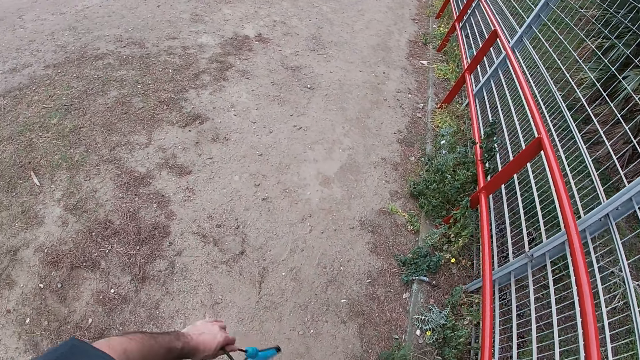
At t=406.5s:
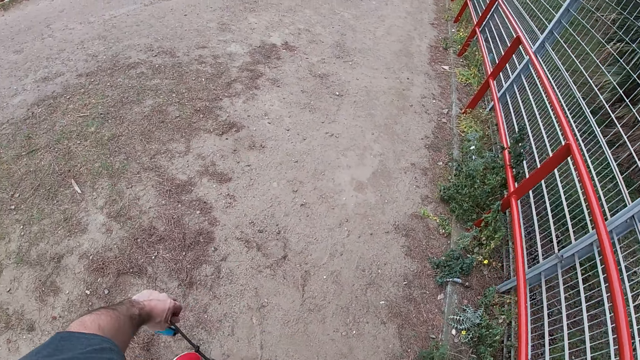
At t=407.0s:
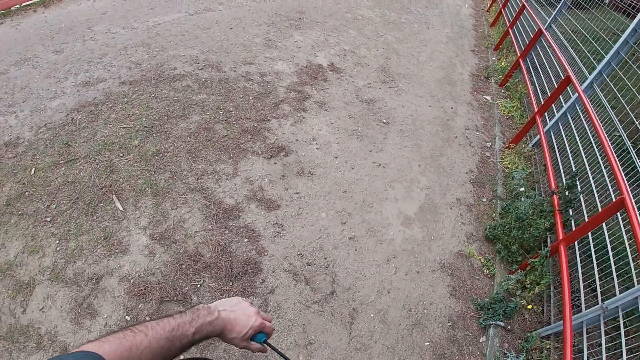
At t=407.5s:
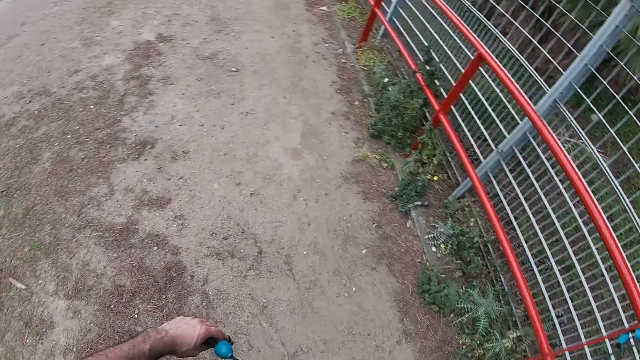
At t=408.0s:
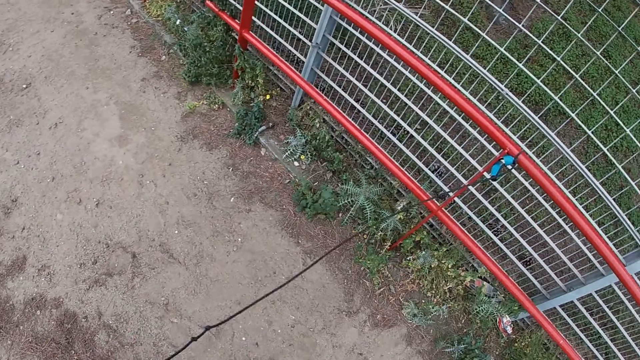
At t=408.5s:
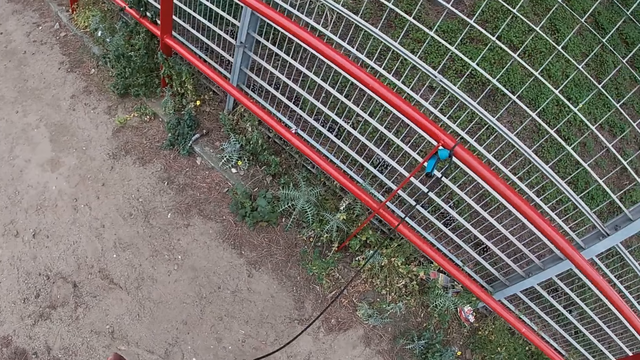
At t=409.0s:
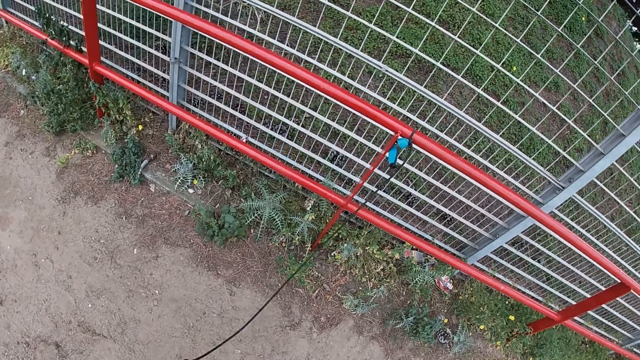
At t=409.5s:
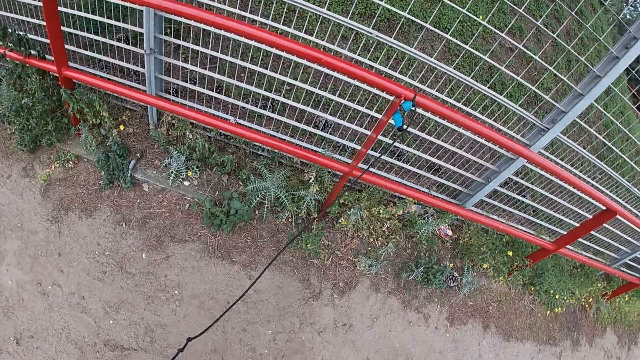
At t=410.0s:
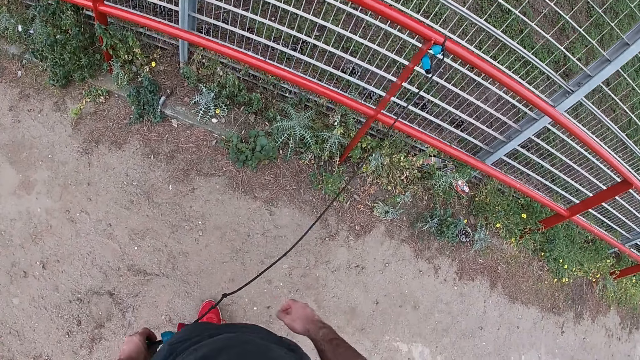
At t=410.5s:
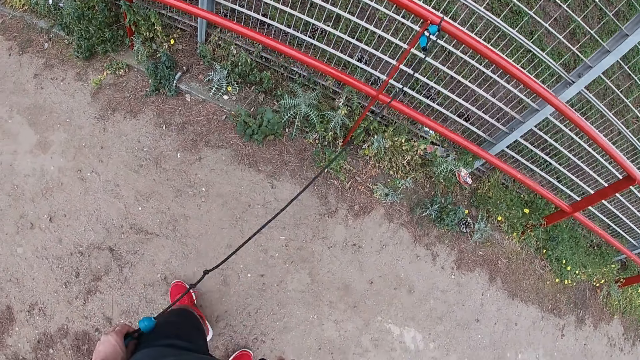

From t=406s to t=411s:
The camera wearer holds the resistance band with his left hand.

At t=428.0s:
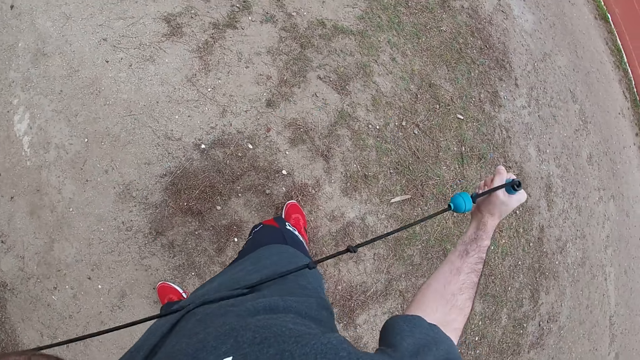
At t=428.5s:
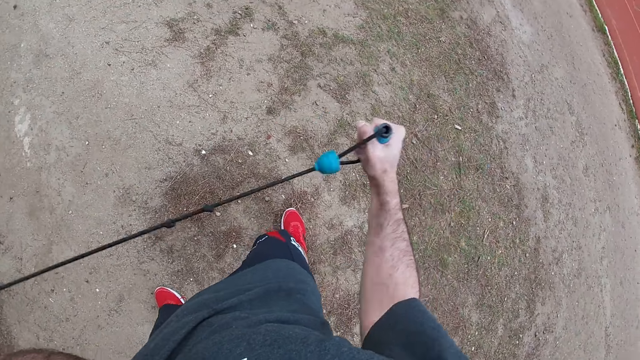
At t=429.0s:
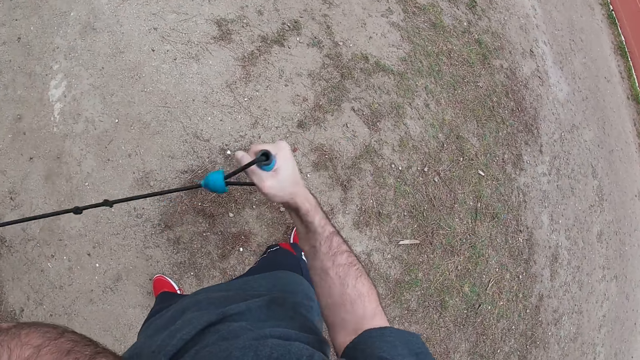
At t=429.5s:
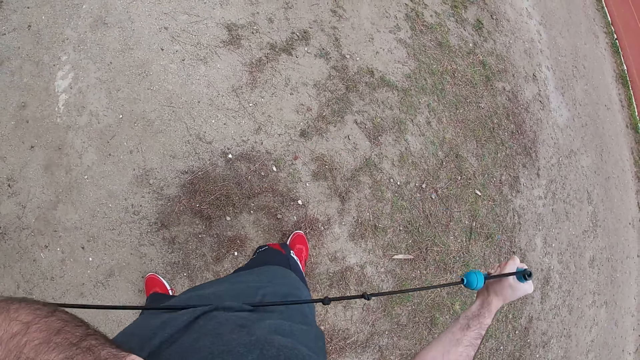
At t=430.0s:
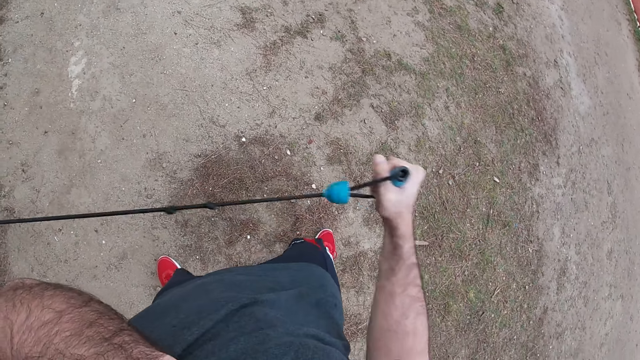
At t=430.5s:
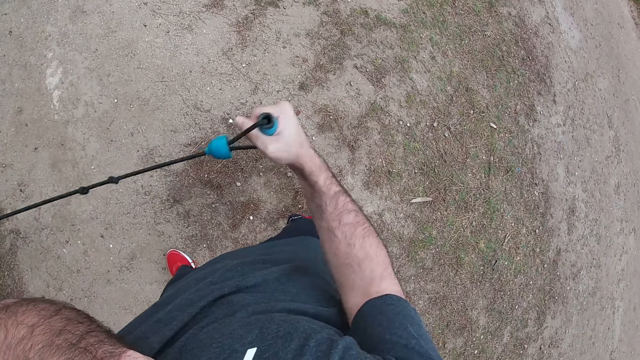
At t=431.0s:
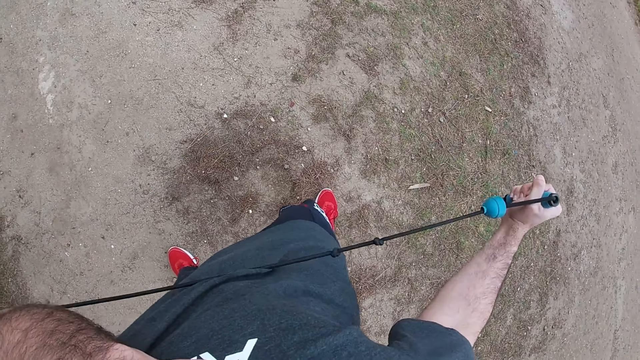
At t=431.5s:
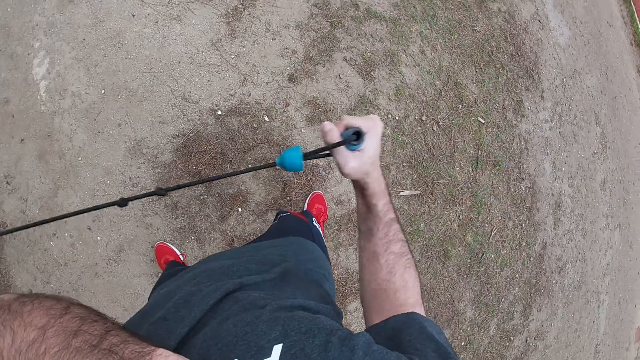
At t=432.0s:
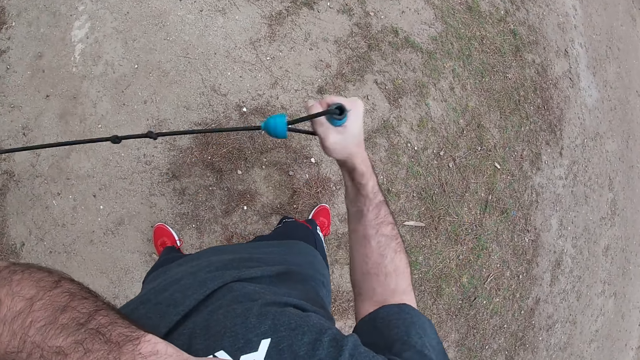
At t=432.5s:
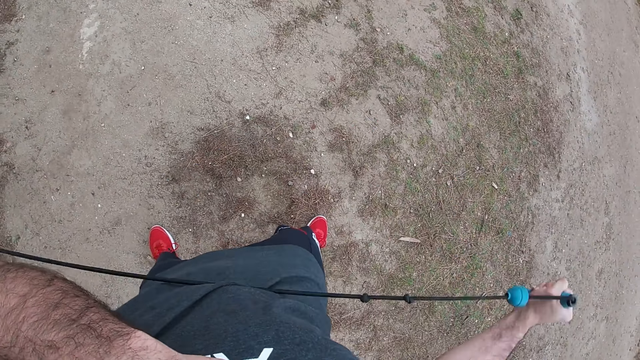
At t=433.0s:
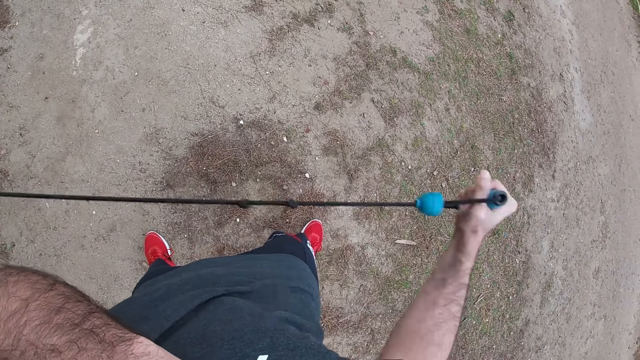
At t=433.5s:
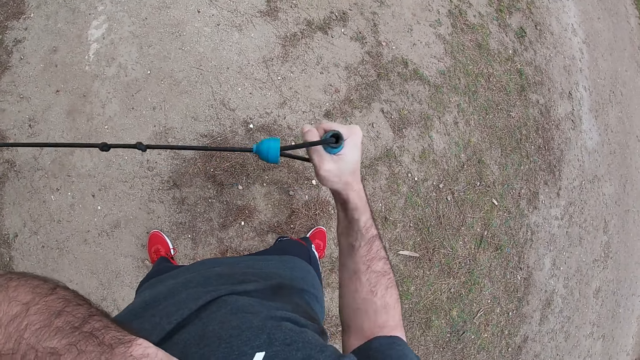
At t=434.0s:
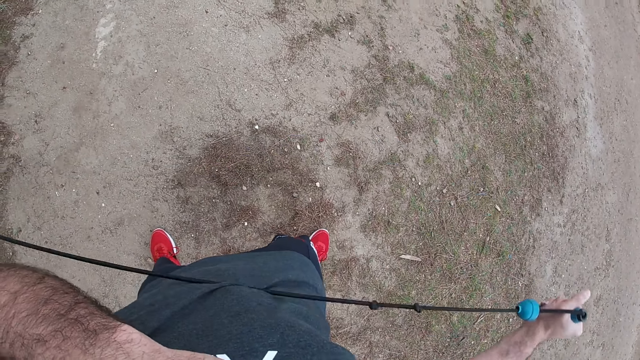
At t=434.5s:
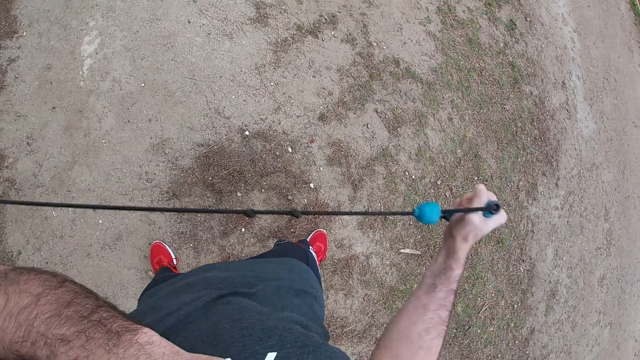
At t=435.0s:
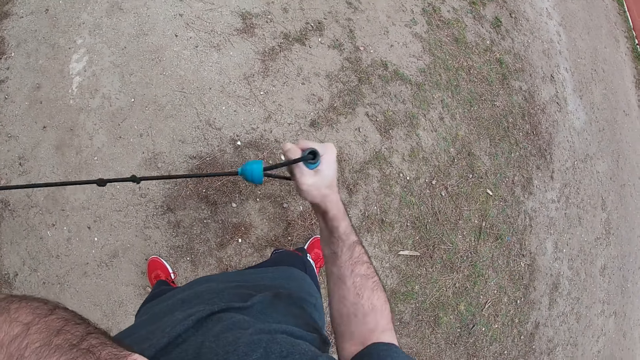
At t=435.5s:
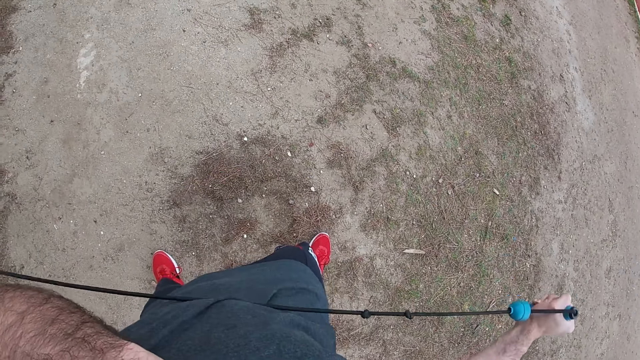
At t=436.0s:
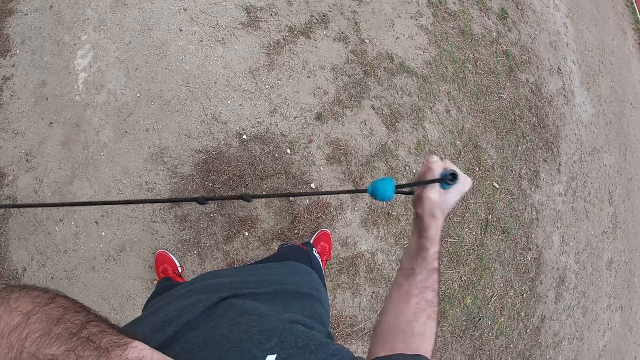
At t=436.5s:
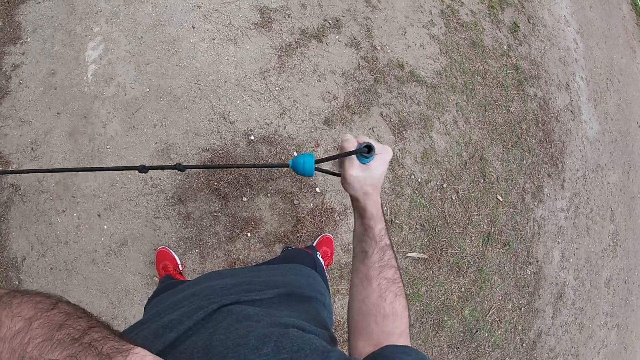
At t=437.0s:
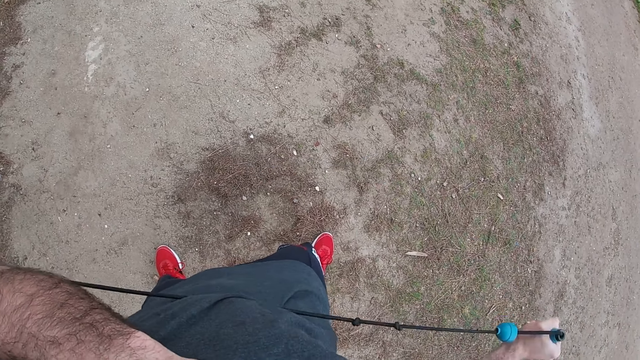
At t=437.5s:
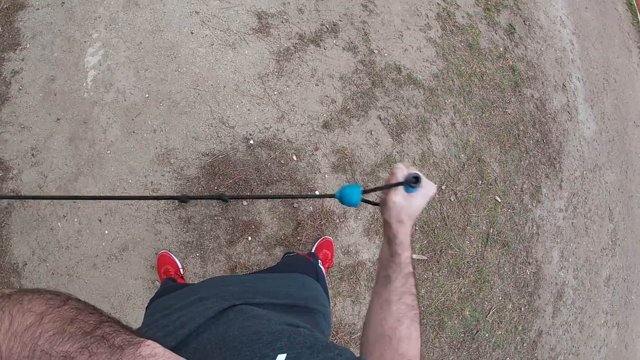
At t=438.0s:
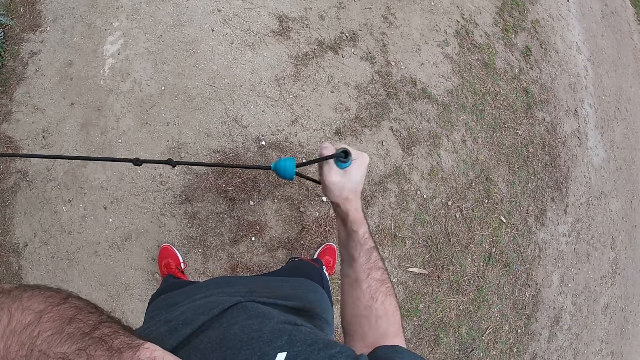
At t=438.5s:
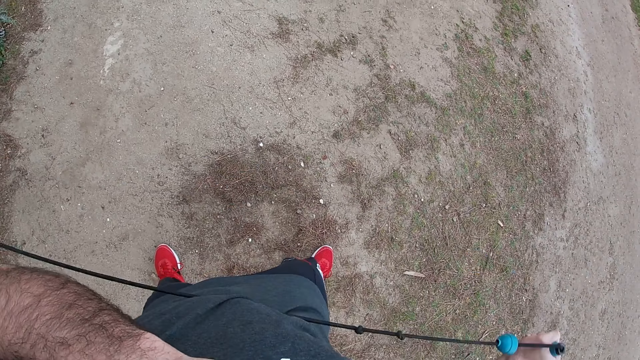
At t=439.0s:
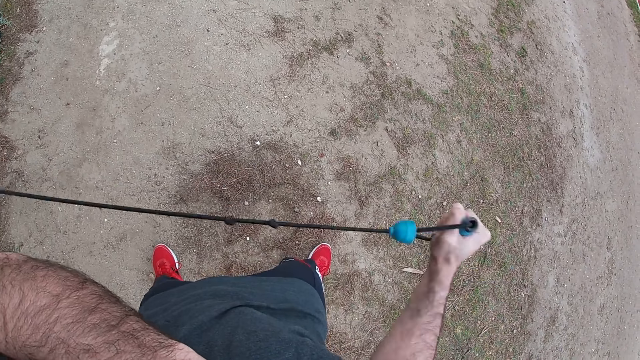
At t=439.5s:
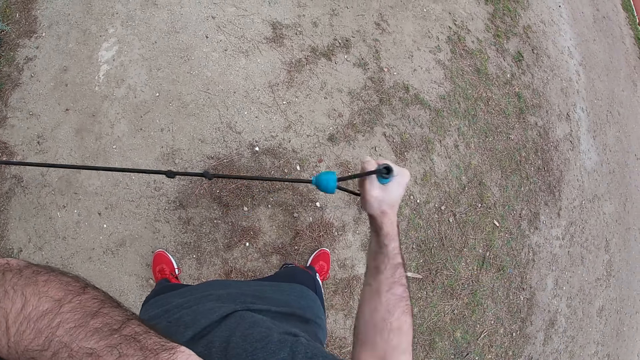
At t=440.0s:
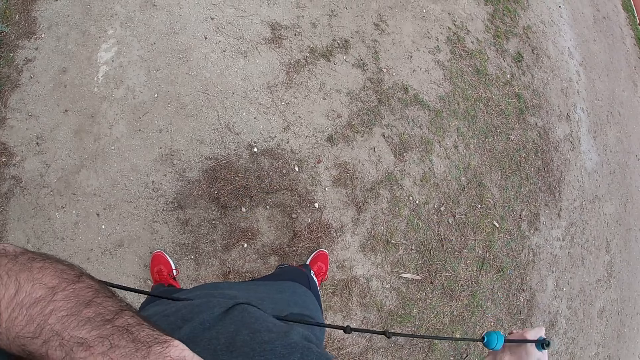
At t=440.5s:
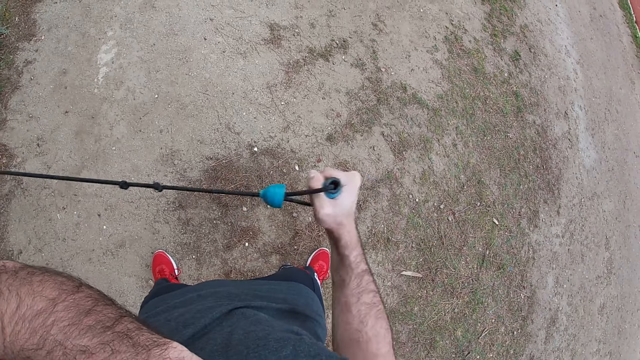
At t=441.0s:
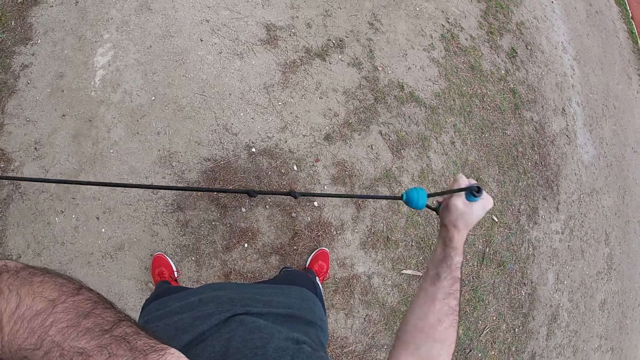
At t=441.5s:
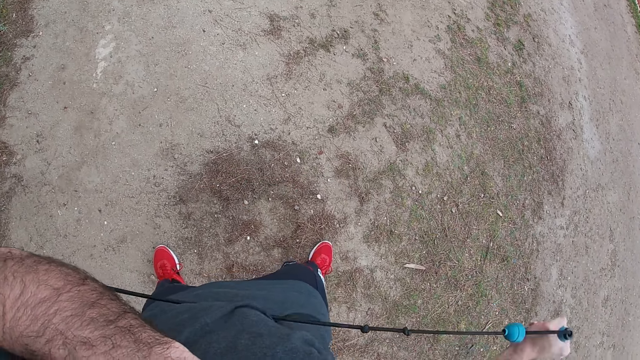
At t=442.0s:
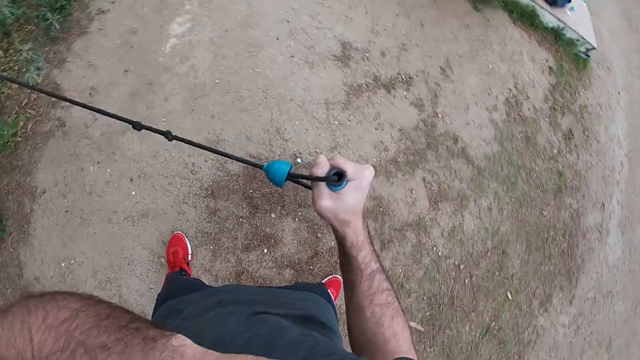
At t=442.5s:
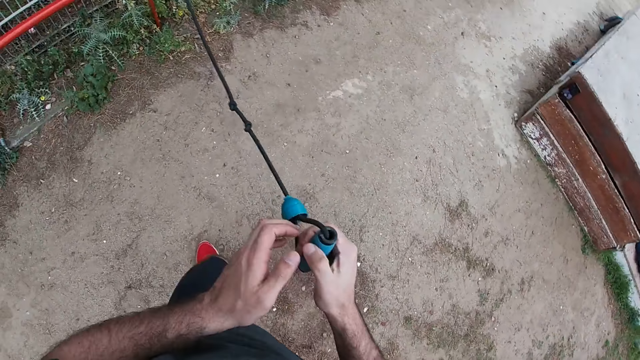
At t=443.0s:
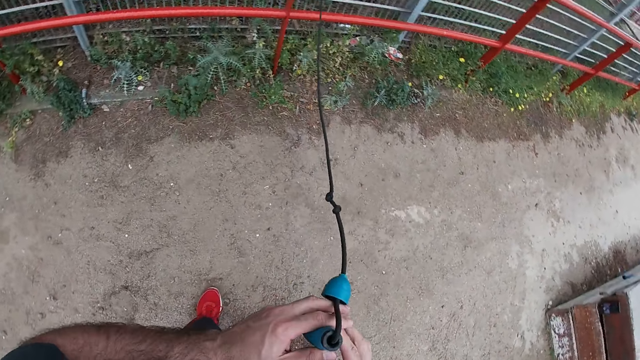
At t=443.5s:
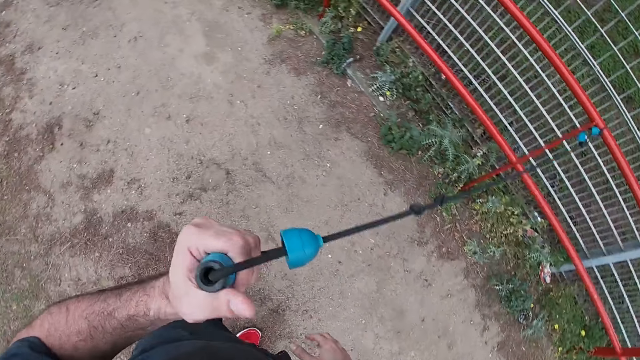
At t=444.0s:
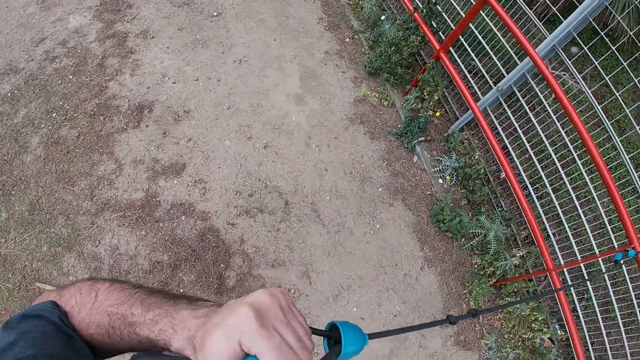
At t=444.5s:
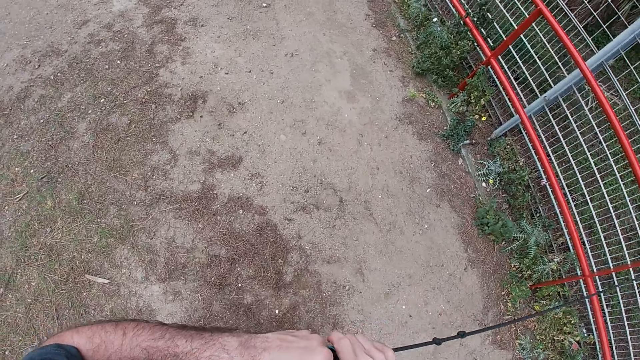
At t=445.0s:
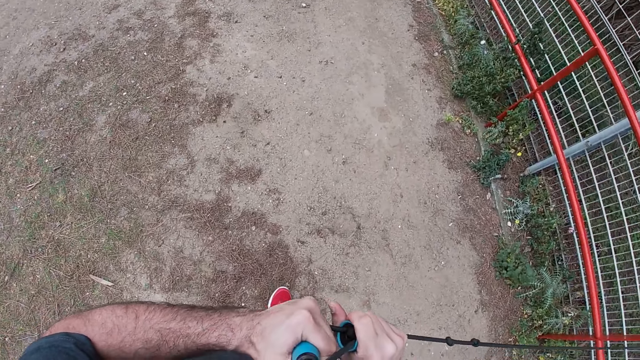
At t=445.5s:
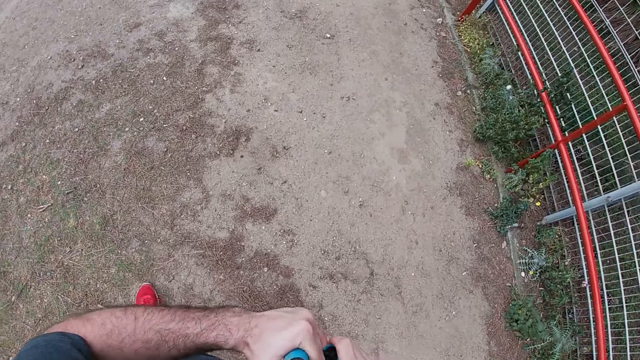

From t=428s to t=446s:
The camera wearer pulls the resistance band with his right hand repeatedly. He holds the resistance band with both hands. He holds the resistance band with his left hand. He takes the rope to the left. He holds the resistance band with both hands.
